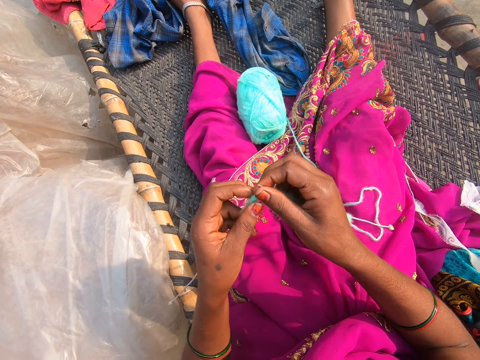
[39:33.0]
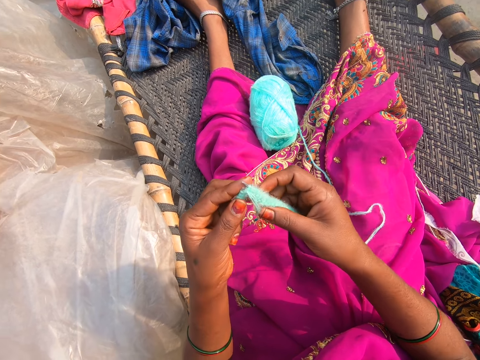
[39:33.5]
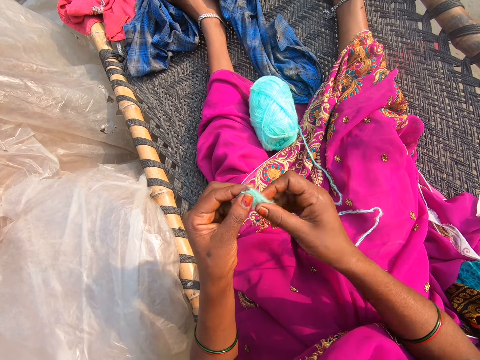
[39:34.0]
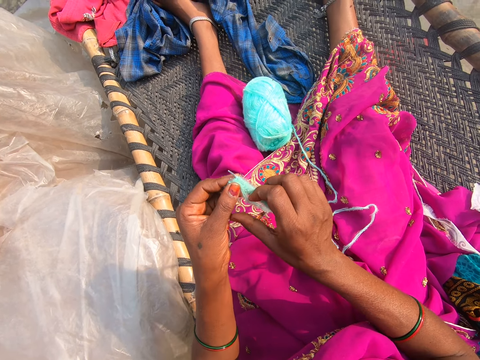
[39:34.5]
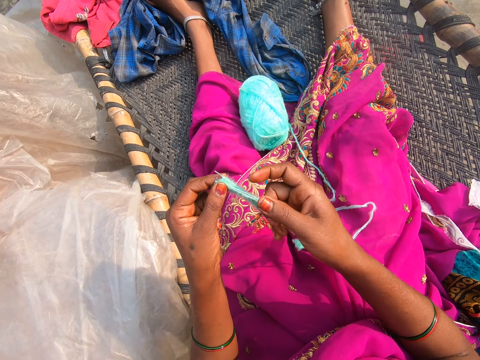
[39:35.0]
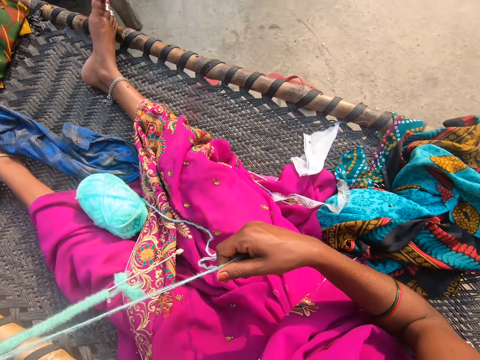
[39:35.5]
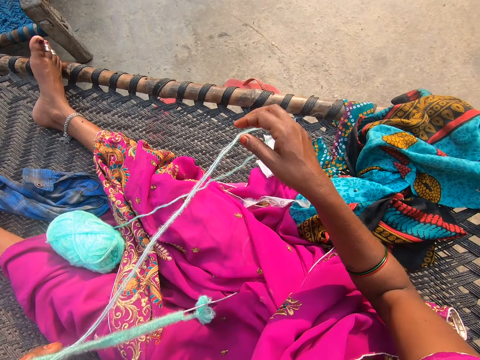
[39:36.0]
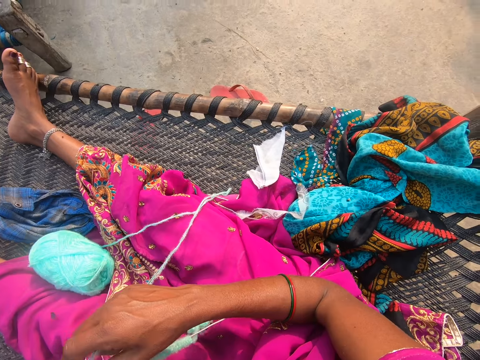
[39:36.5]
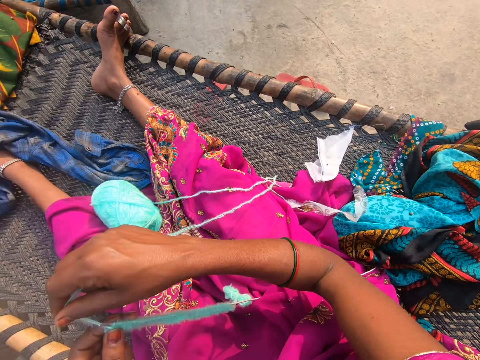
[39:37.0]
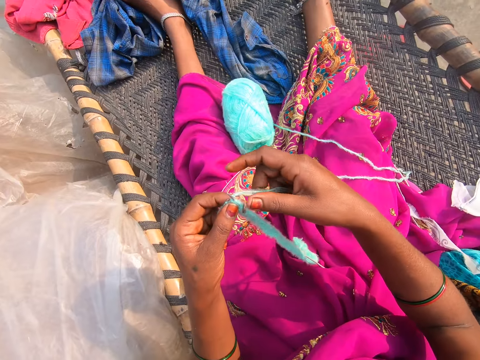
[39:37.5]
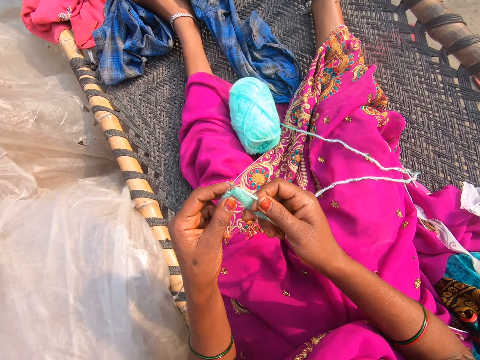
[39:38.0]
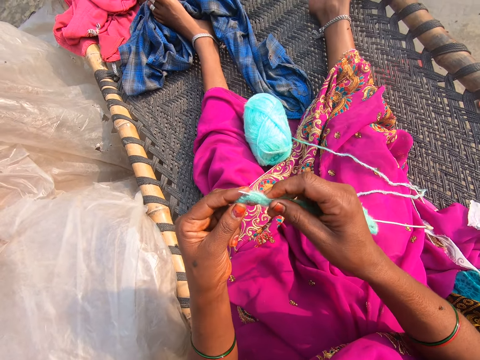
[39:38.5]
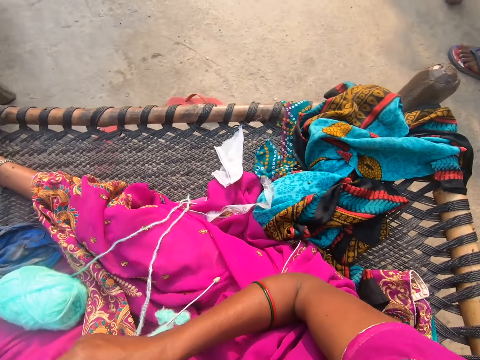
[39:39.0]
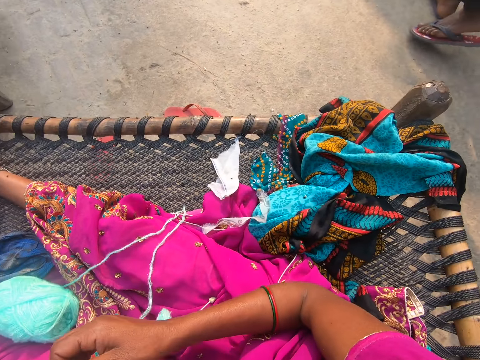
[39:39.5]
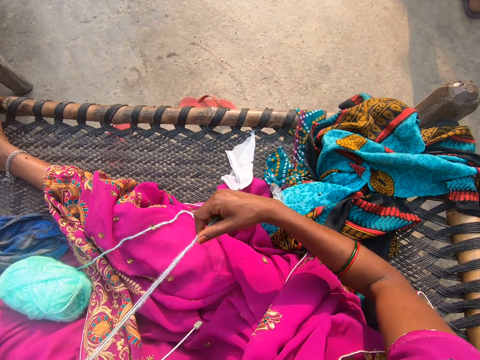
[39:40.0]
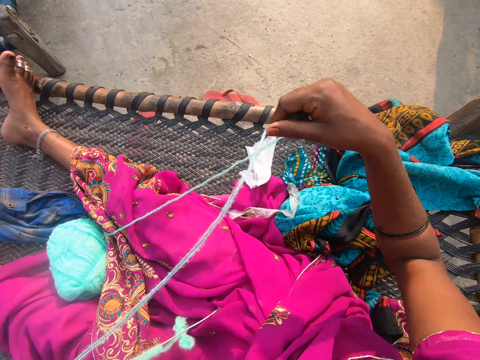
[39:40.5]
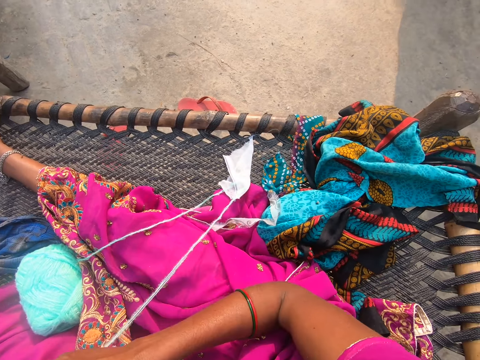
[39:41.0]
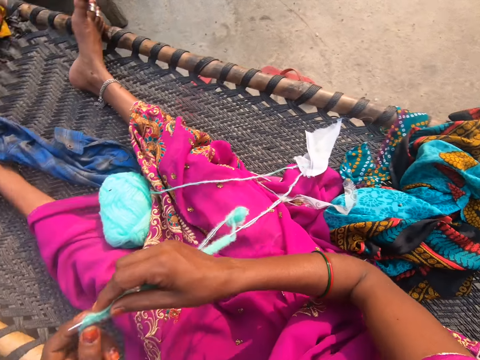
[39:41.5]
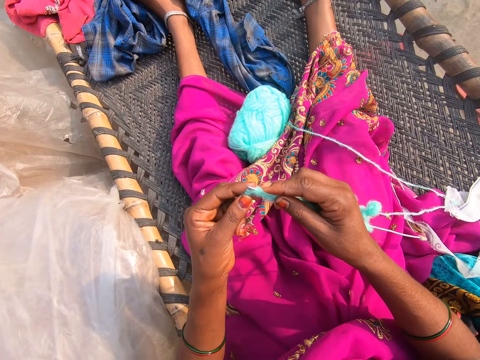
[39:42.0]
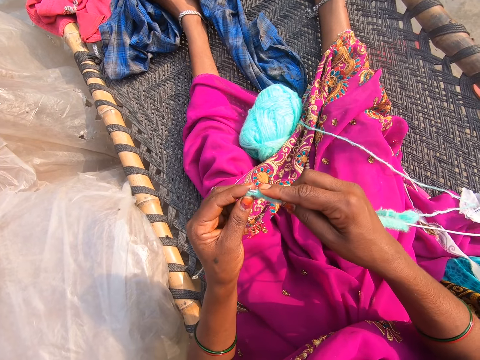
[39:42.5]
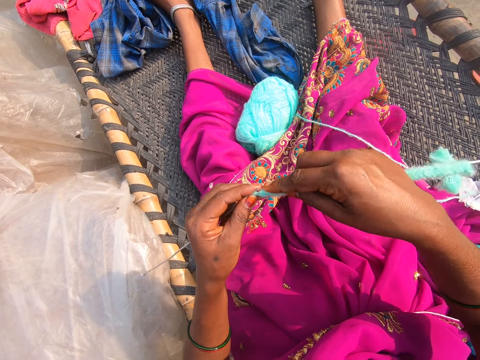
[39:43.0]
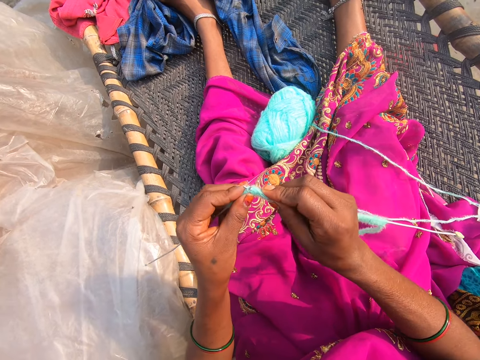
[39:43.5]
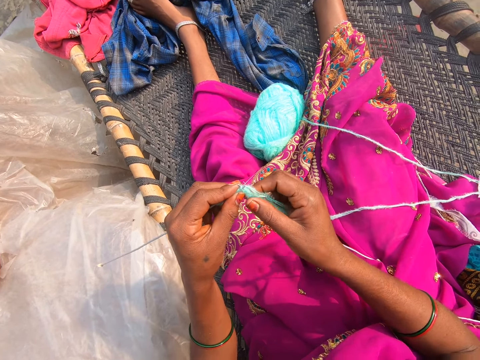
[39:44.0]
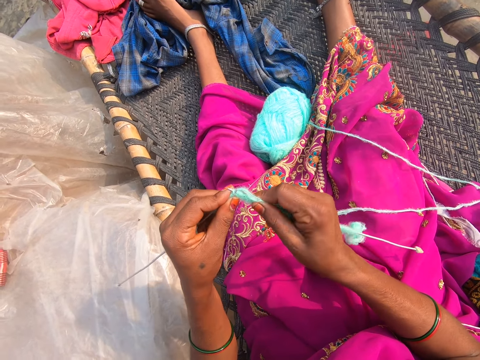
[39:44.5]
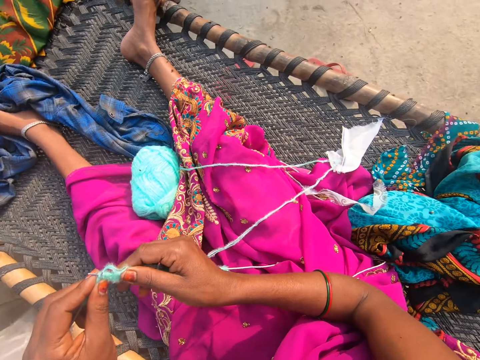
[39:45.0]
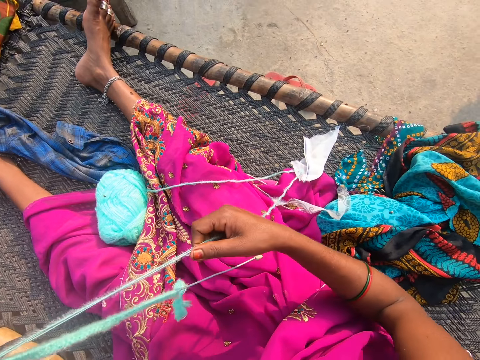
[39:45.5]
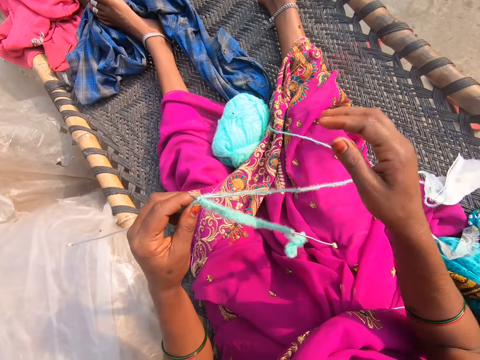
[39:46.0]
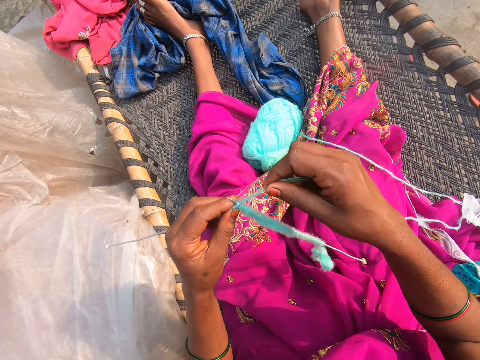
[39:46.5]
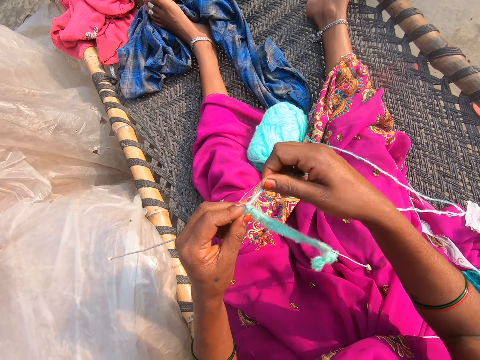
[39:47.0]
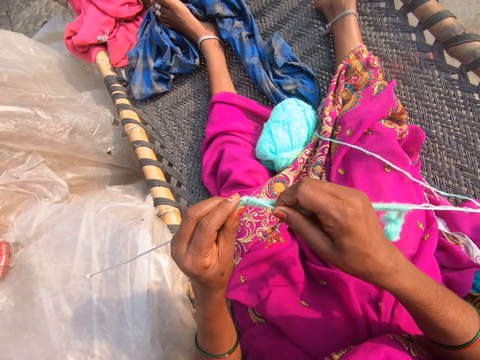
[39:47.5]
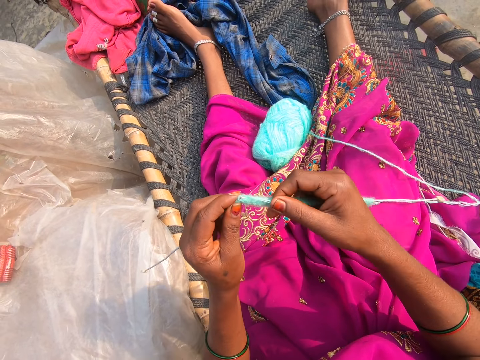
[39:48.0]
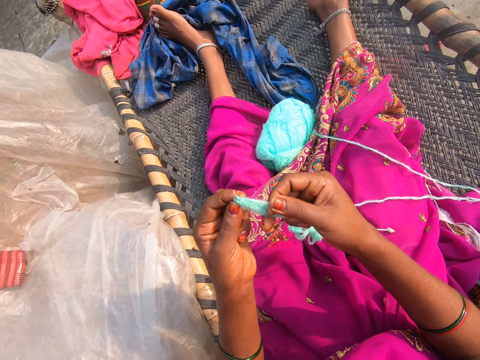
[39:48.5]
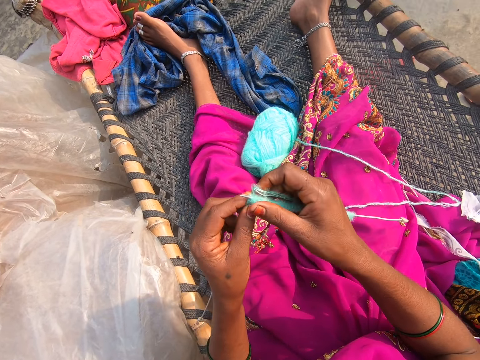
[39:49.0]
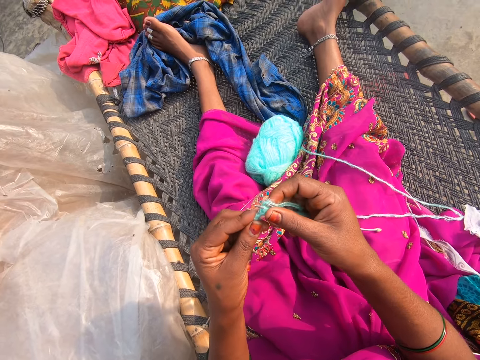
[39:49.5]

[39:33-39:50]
The camera wearer pulls the thread. They converse. They converse again. They pull the thread. They knit. They pull the thread. They knit.

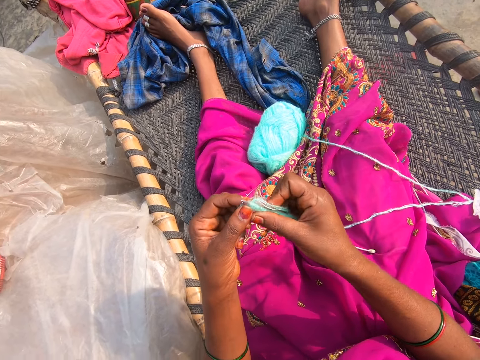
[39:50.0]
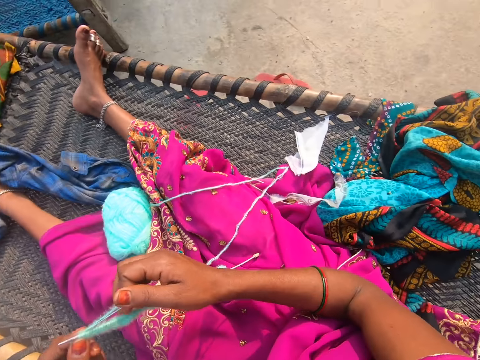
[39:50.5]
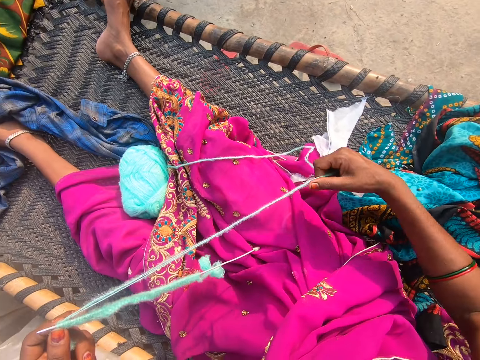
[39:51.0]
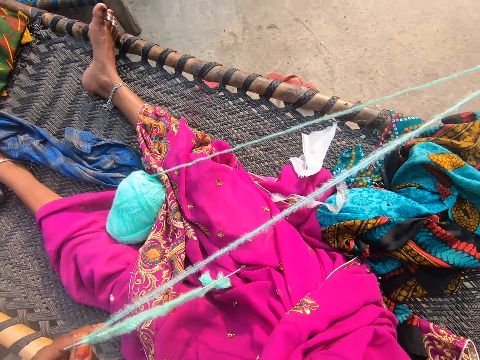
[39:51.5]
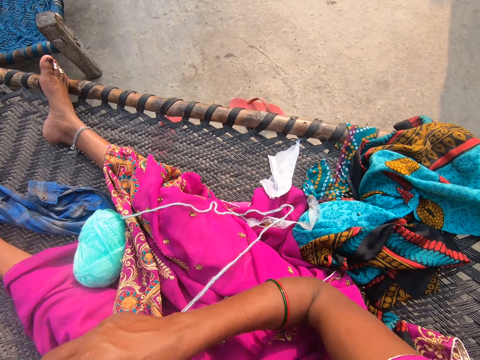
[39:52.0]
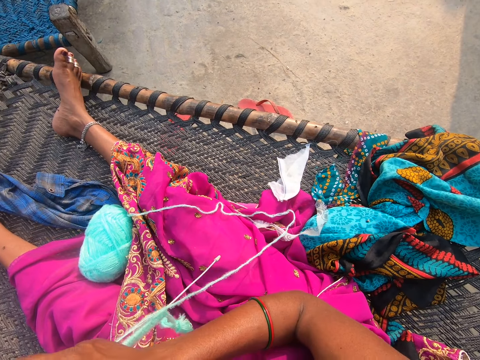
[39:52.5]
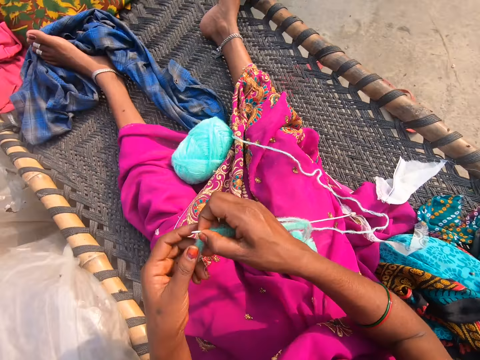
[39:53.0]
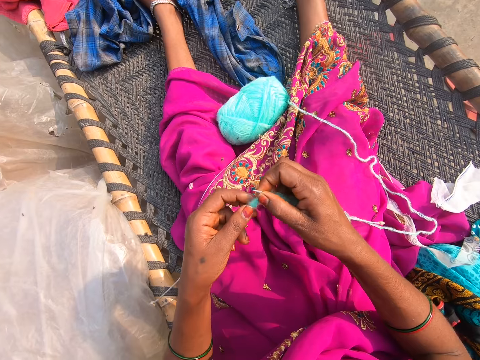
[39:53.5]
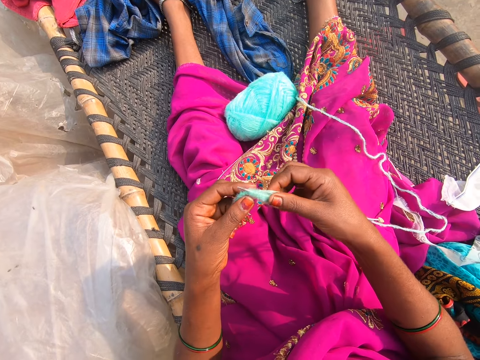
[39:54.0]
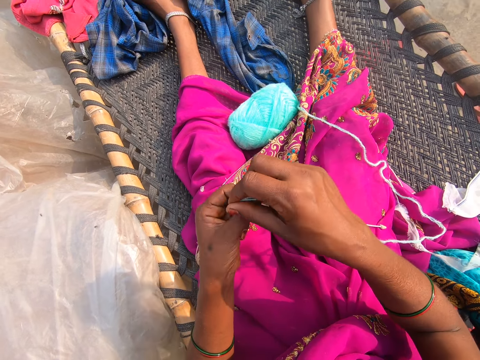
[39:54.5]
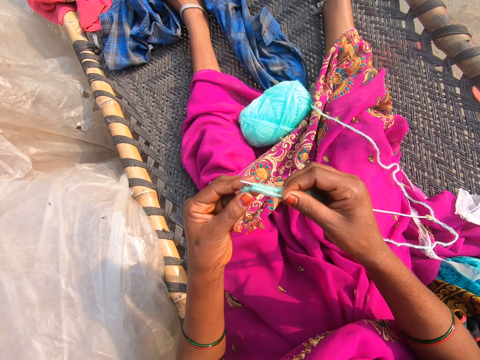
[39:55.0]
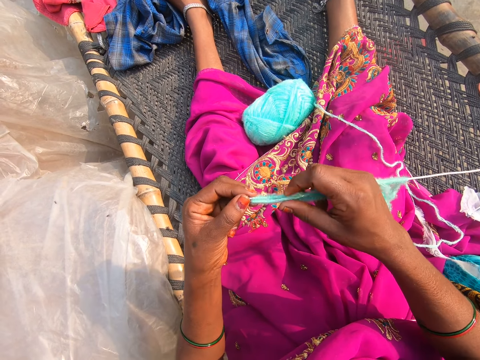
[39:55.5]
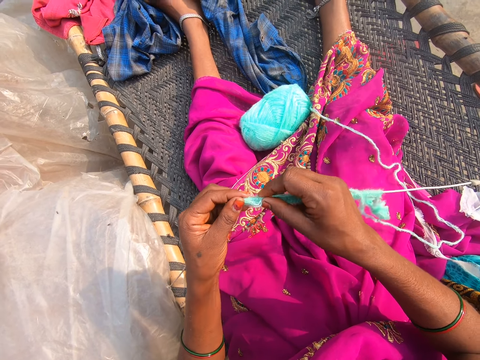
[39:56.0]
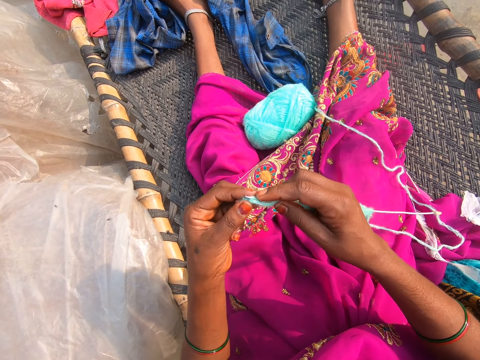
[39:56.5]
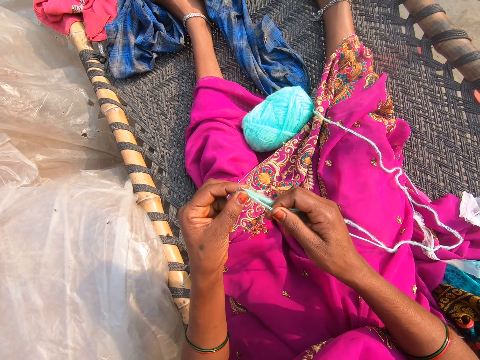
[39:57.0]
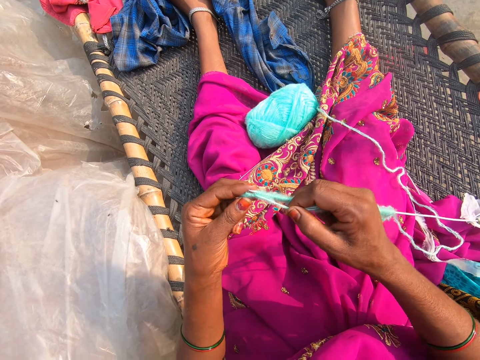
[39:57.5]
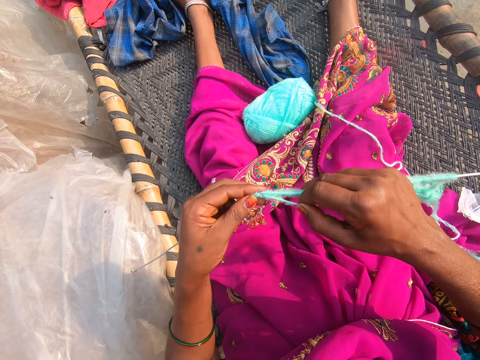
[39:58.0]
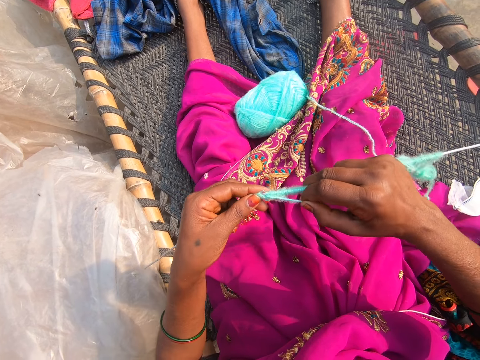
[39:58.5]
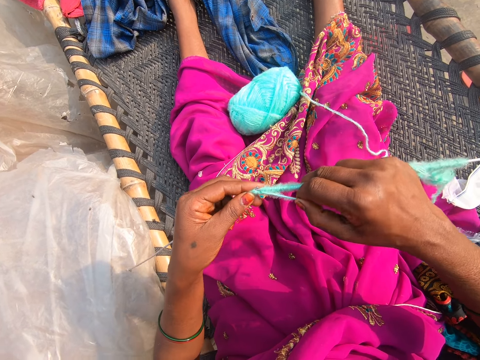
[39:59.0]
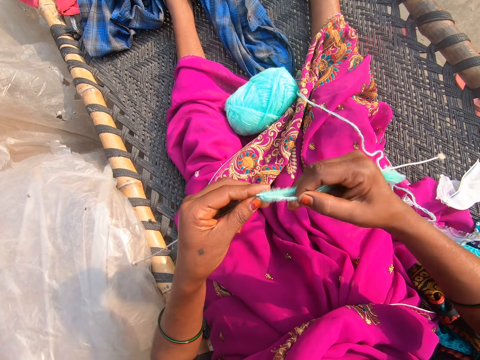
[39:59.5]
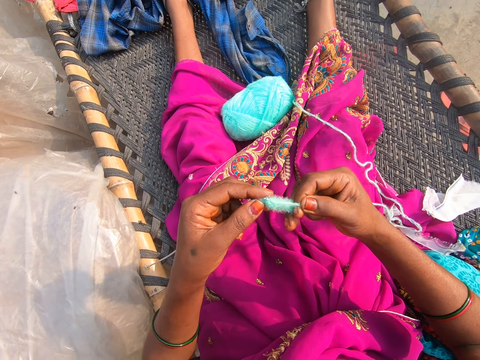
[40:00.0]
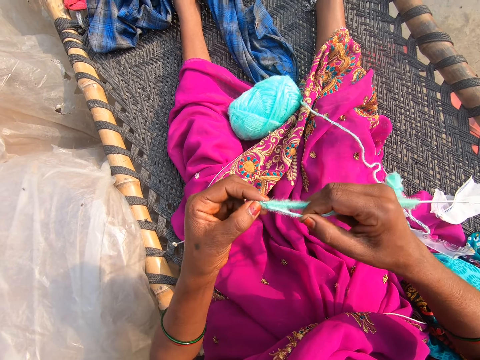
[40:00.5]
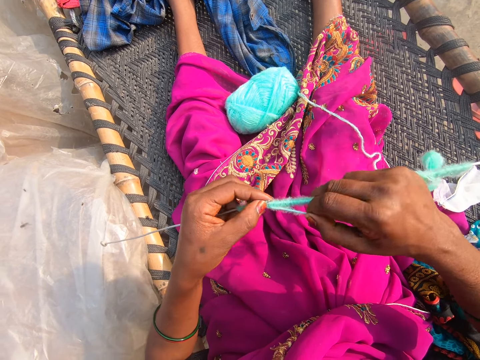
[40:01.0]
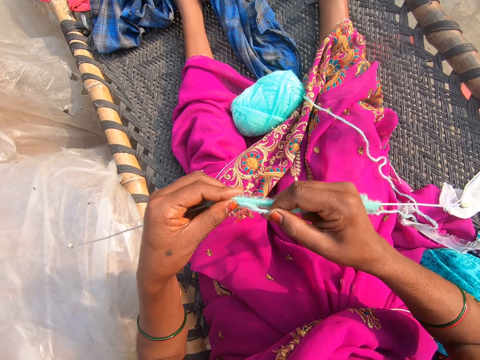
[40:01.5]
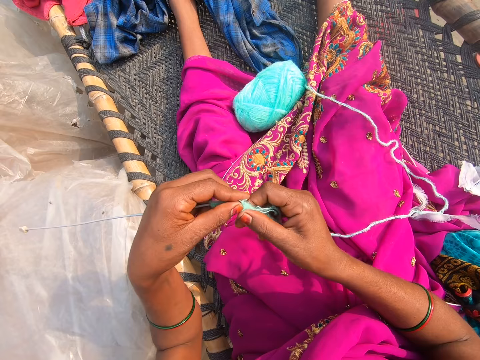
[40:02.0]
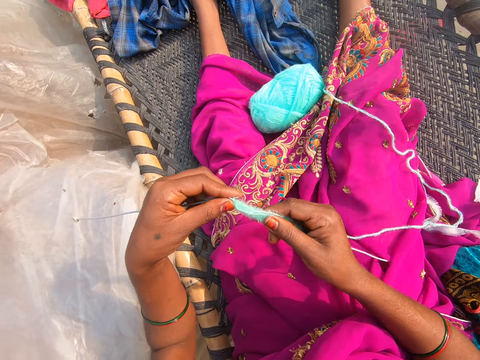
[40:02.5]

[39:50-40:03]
The camera wearer converses. They pull the thread. They knit. They converse with a man. They knit.
